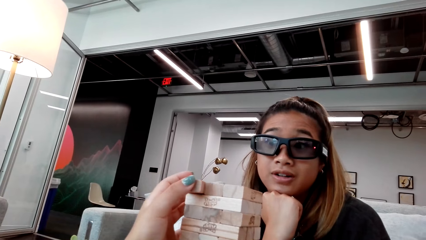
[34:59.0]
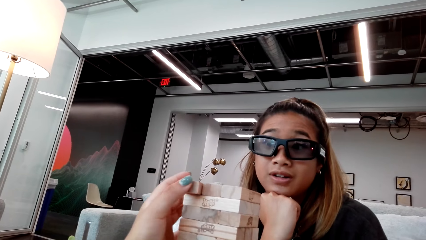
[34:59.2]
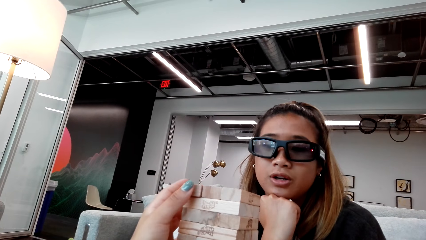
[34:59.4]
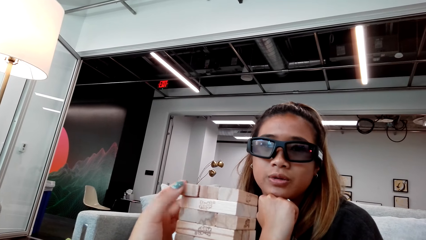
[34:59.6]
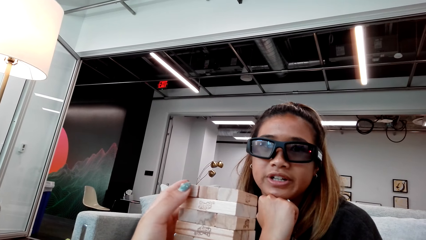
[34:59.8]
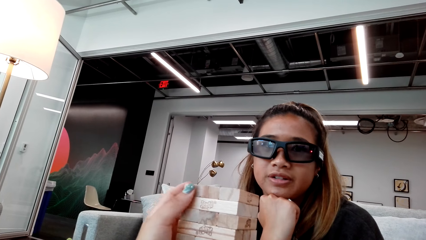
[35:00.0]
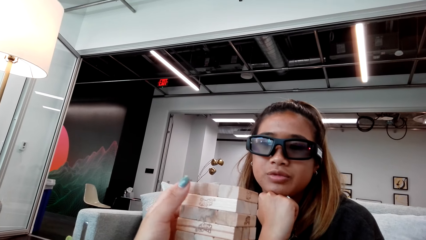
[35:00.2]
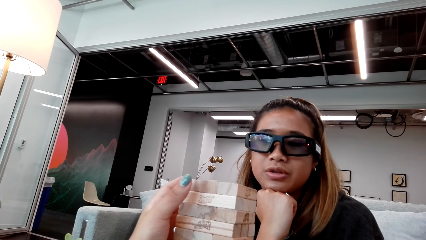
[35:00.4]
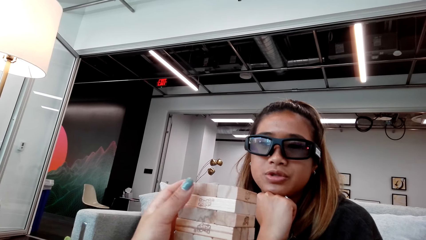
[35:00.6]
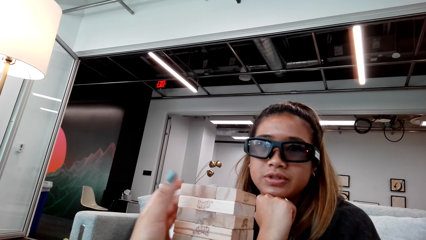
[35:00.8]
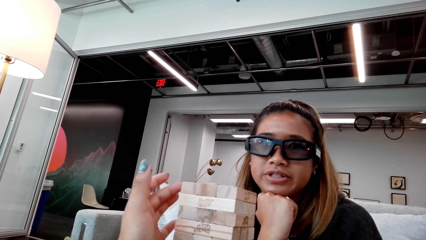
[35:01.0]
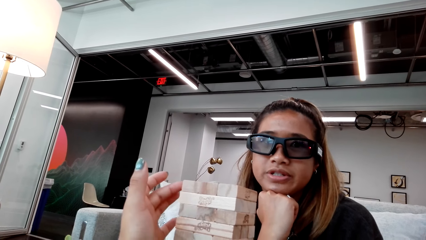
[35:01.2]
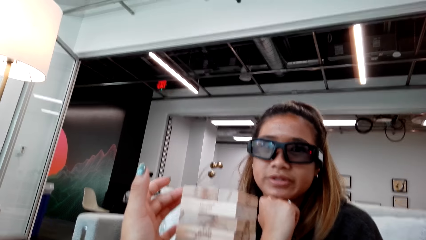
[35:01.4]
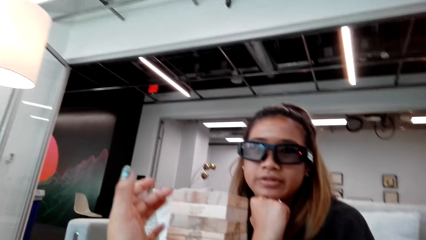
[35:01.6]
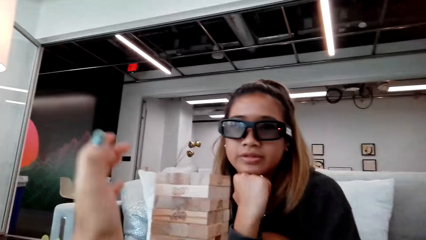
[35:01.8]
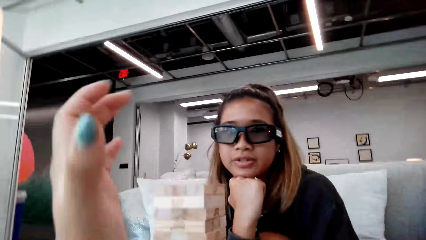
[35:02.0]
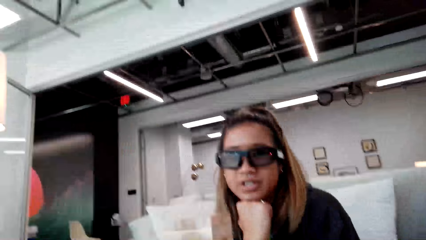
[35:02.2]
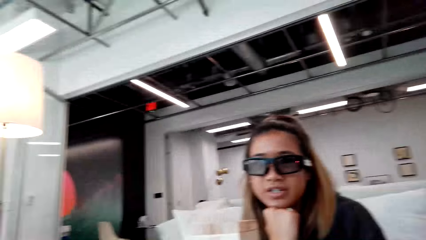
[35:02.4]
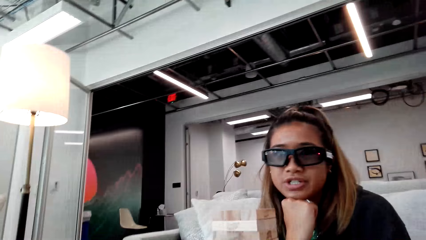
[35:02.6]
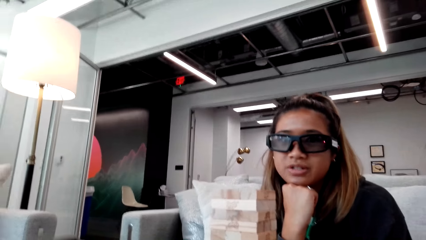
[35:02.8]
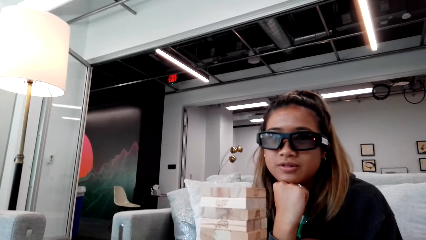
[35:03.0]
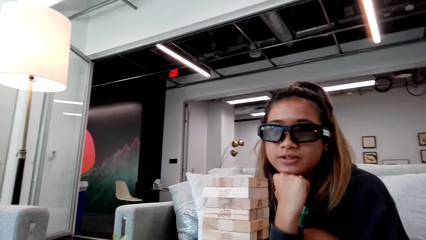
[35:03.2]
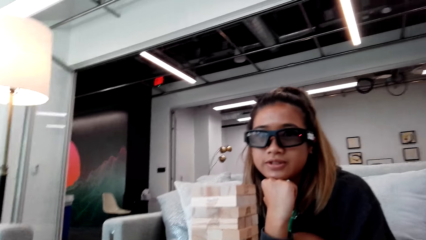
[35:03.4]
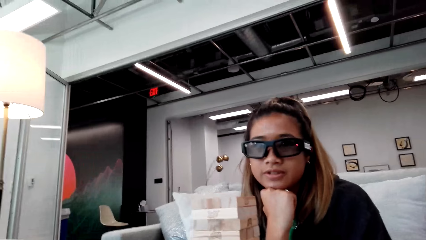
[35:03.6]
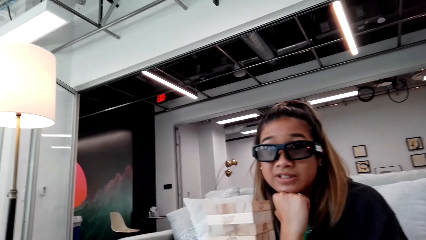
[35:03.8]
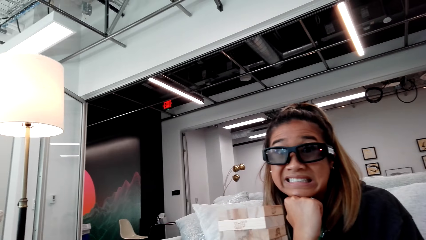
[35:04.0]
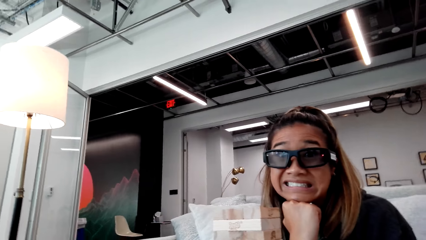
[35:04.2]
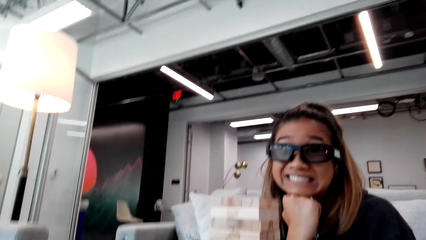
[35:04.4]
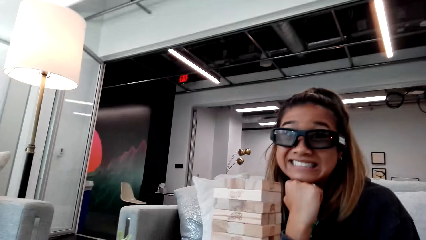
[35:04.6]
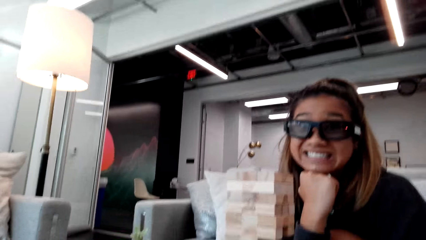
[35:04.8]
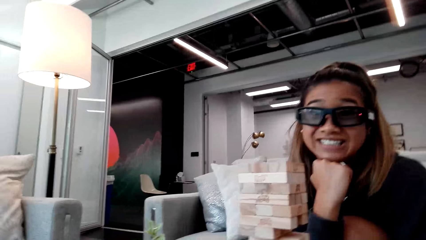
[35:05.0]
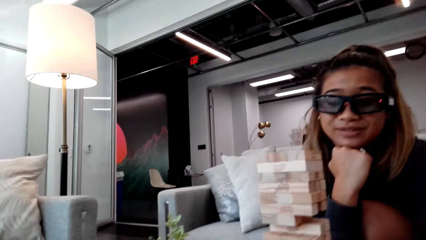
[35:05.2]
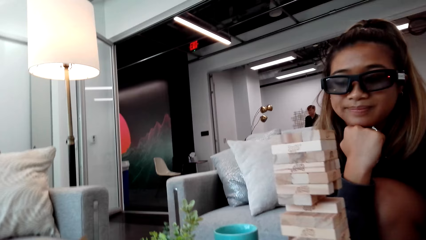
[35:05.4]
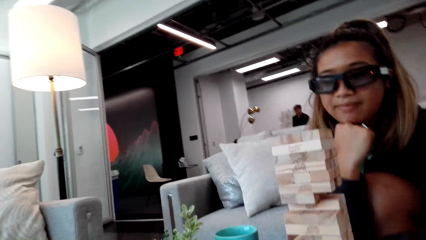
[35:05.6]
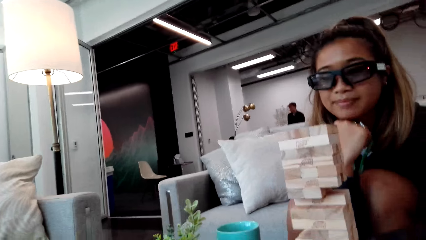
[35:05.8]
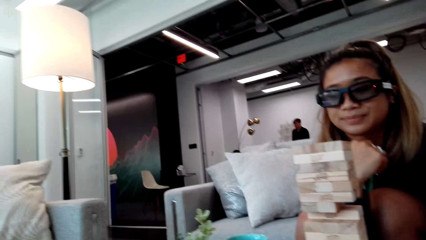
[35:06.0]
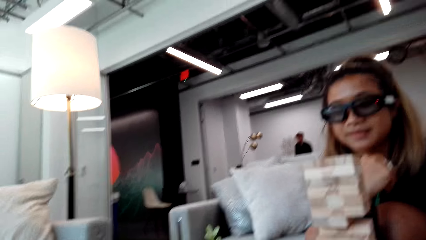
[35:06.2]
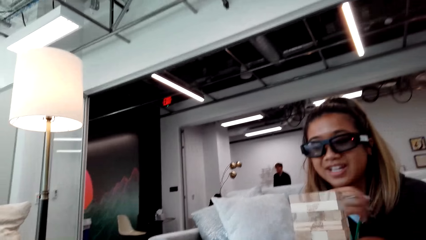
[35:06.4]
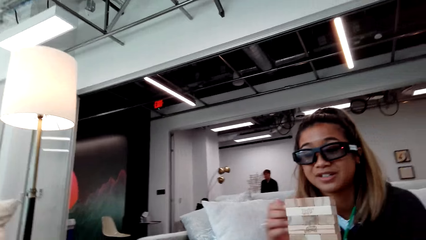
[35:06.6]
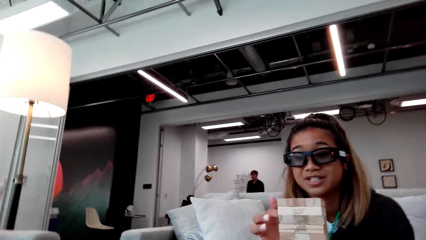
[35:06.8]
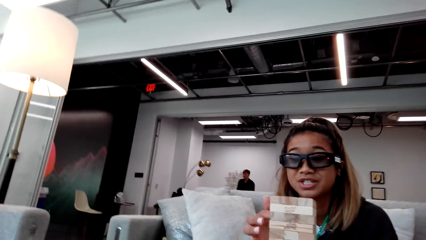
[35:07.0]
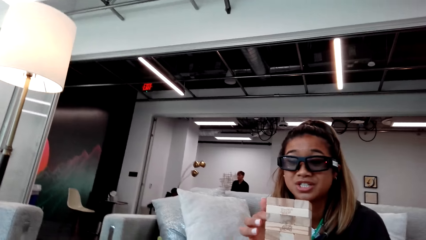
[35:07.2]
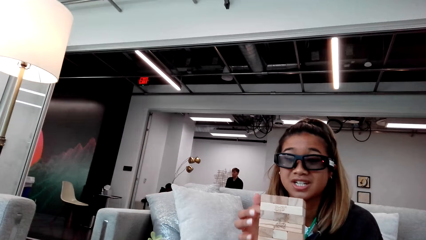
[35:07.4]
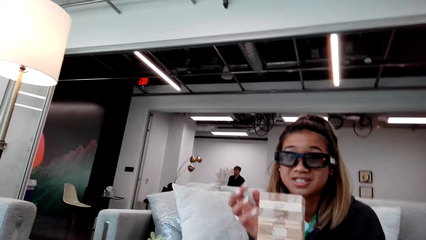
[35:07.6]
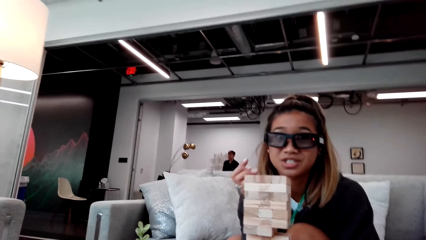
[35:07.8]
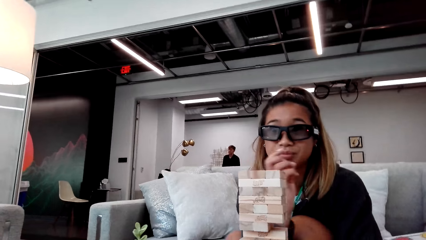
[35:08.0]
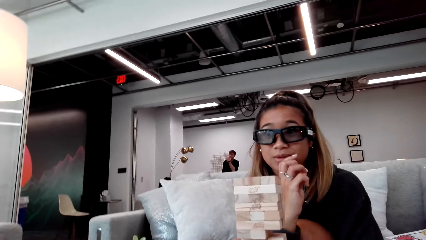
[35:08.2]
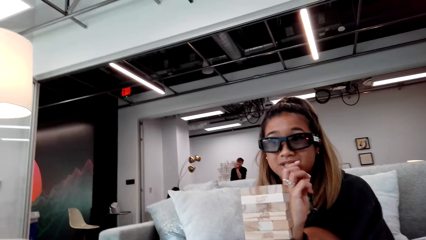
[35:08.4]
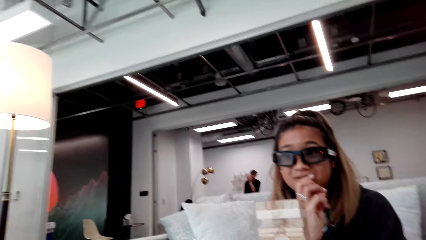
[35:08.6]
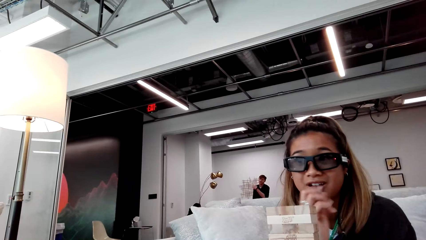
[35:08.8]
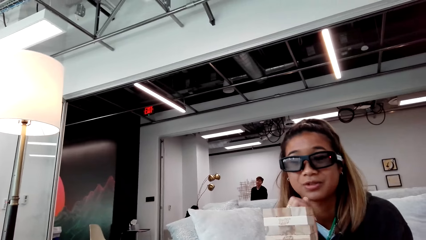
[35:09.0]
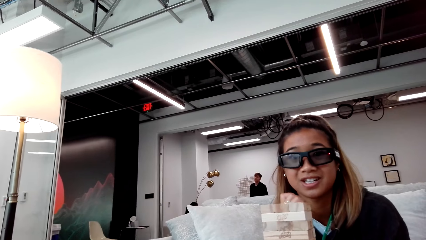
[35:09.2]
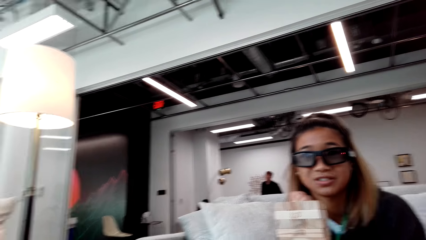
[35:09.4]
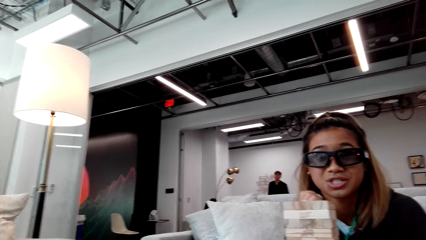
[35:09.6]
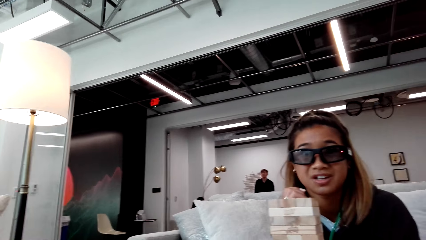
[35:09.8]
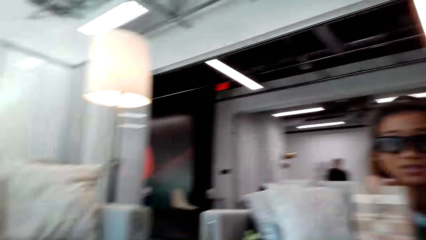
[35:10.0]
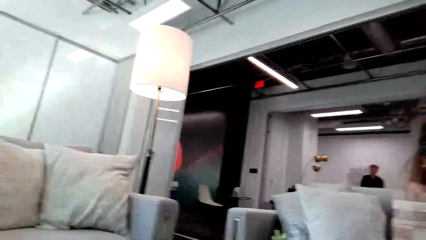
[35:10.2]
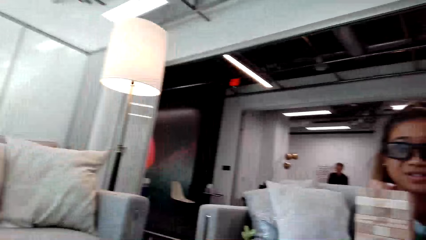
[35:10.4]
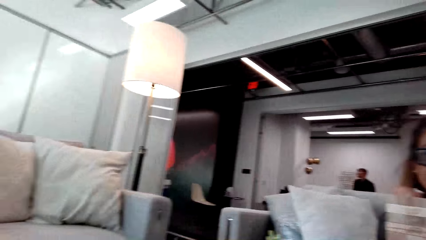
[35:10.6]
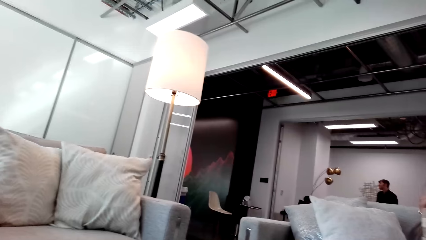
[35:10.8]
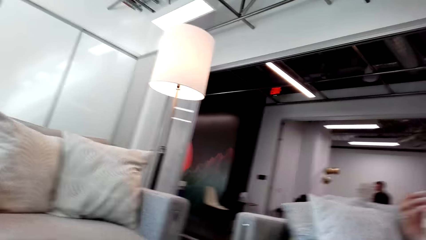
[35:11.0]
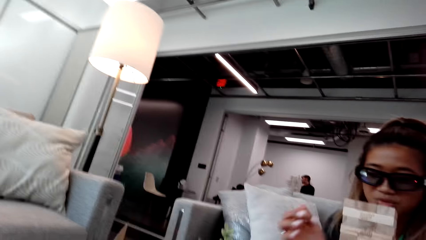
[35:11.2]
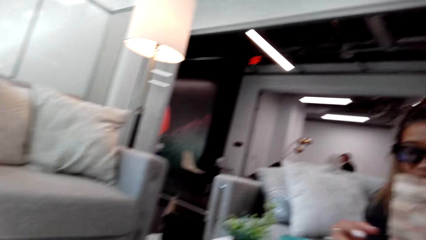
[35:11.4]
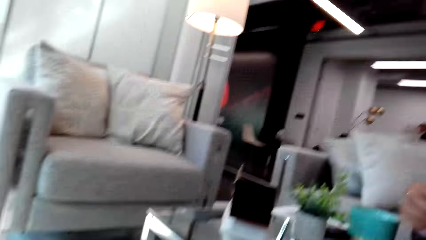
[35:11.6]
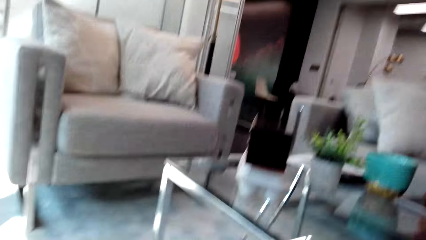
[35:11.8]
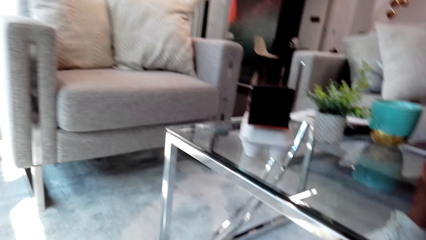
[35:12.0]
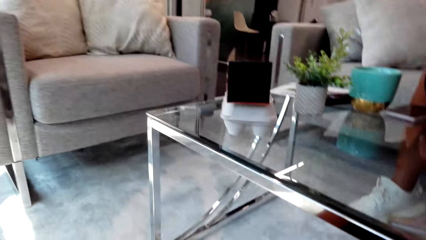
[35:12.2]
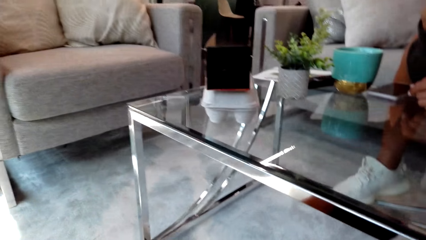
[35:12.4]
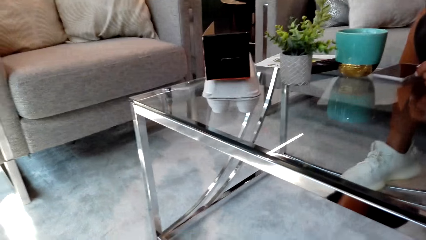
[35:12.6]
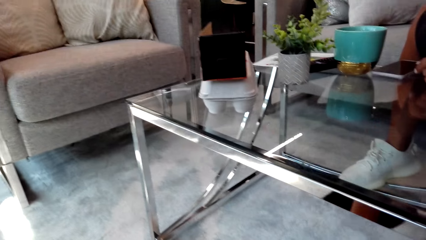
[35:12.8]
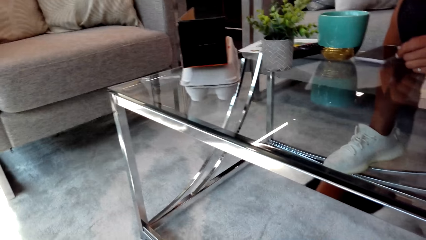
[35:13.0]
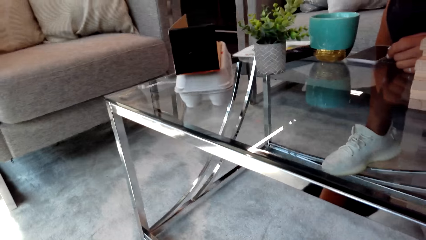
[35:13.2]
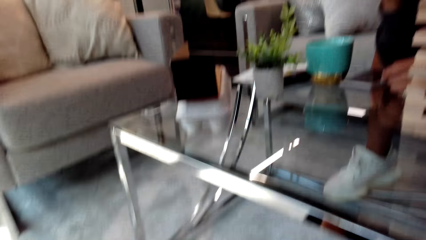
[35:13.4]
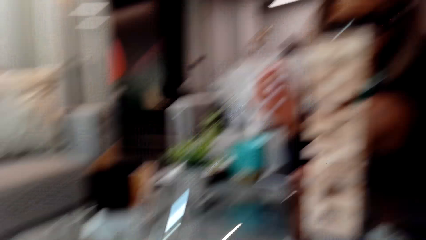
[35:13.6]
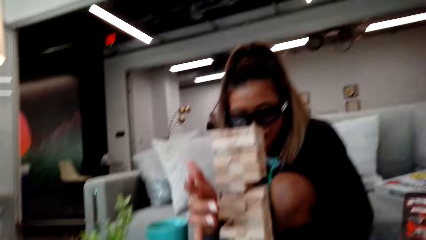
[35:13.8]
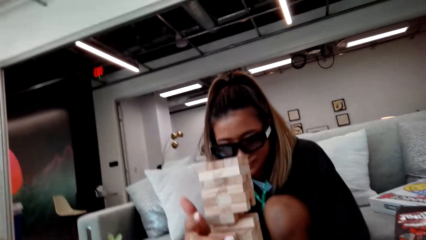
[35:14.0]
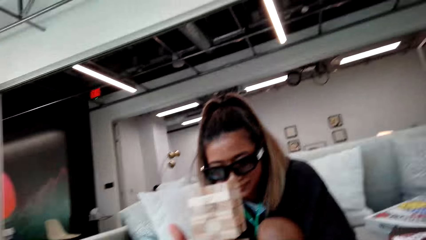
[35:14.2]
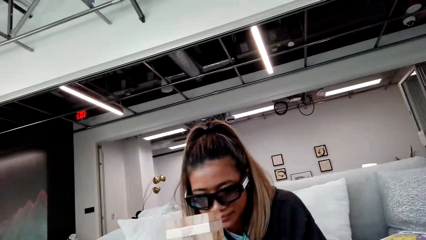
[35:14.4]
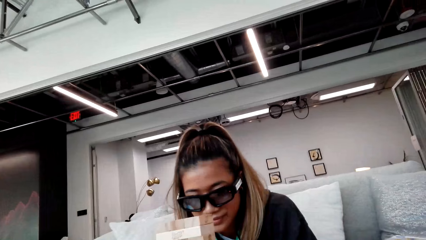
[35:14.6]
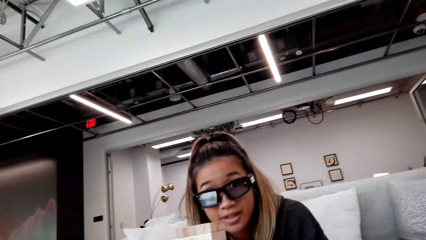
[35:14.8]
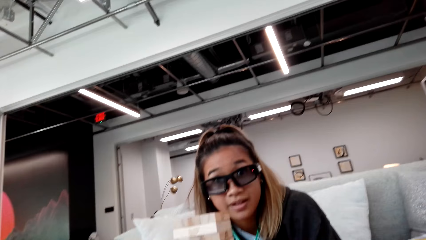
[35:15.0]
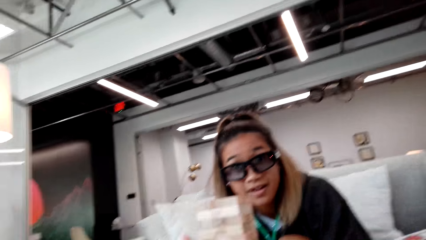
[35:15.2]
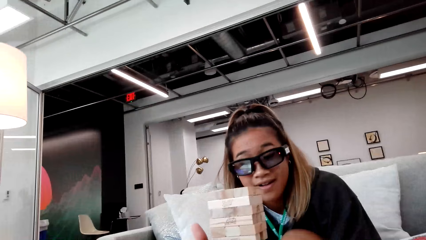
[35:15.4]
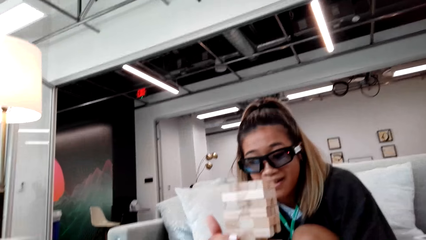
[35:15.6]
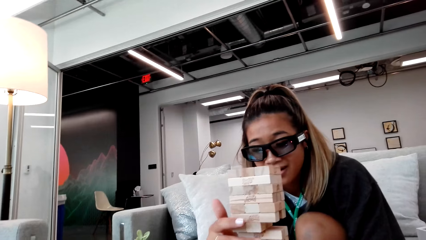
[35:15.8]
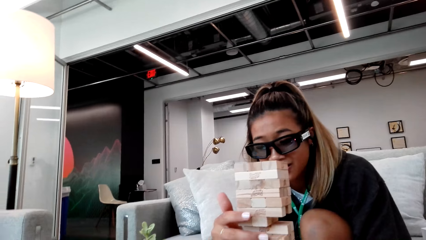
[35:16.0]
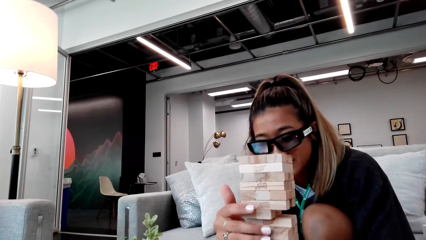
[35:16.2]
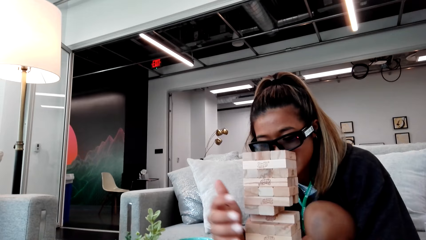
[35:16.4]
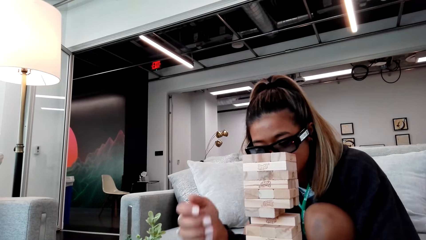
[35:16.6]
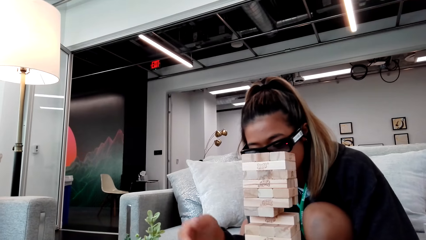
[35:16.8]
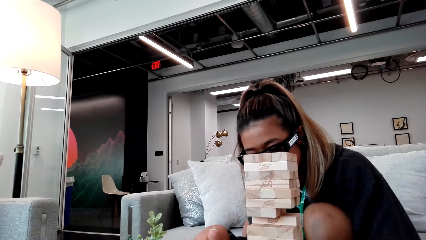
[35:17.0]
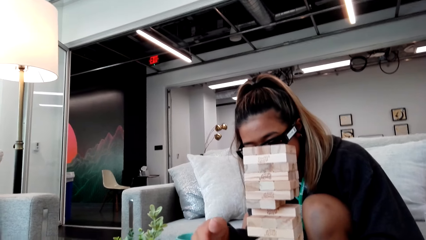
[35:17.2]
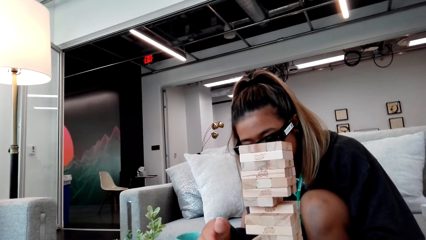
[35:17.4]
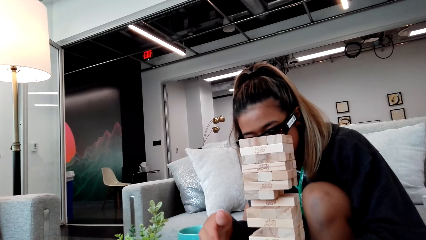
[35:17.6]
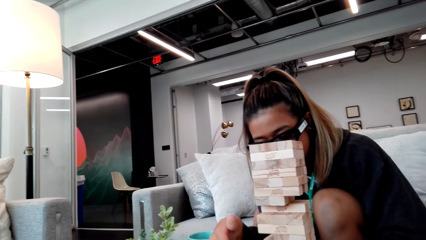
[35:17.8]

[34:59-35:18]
The camera wearer puts a brick on the wood block. They talk to a lady. A person touches her face. Another person touches his face.
